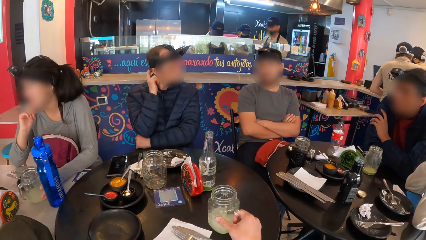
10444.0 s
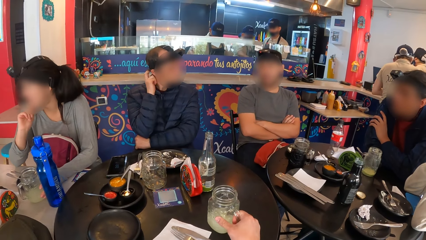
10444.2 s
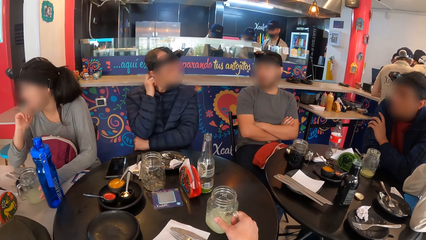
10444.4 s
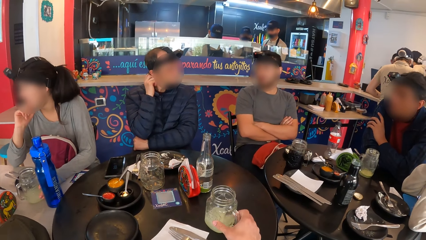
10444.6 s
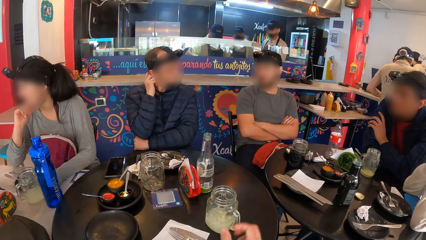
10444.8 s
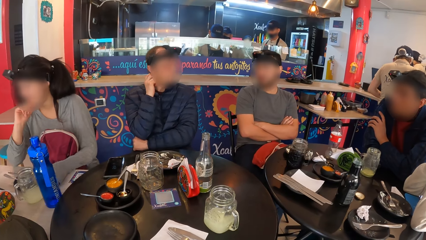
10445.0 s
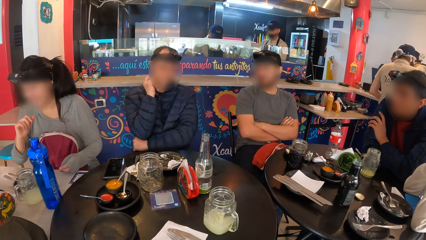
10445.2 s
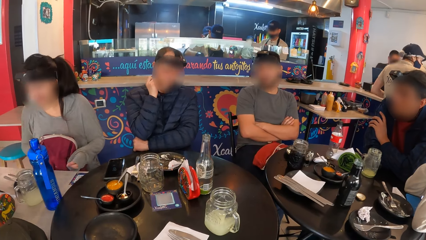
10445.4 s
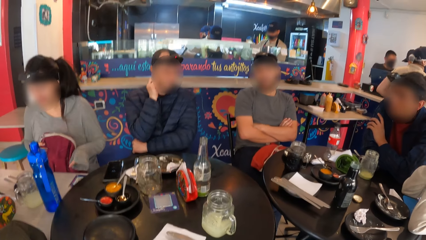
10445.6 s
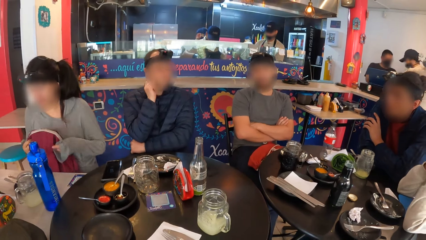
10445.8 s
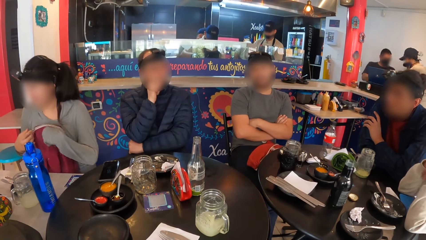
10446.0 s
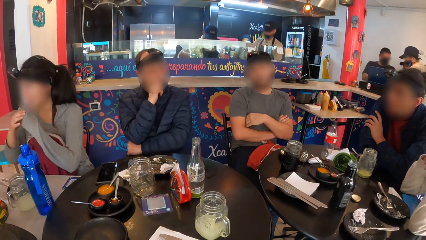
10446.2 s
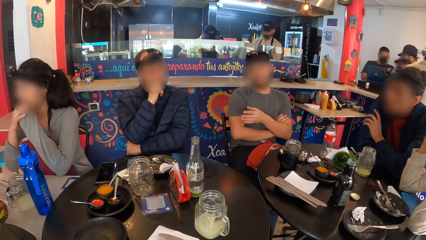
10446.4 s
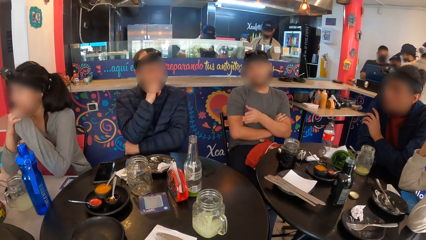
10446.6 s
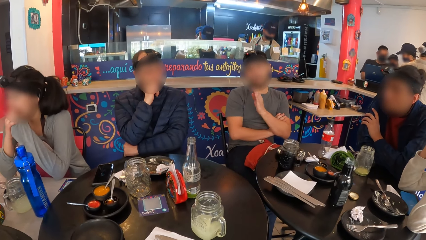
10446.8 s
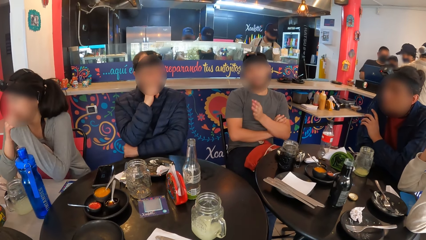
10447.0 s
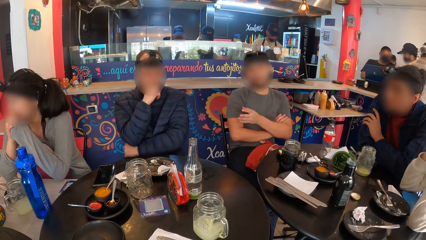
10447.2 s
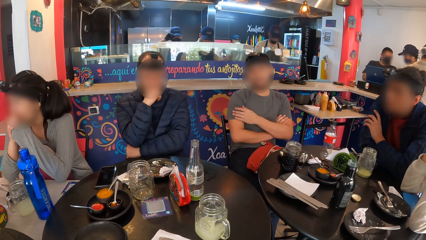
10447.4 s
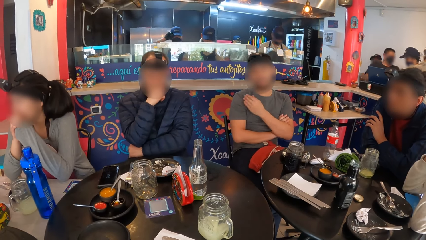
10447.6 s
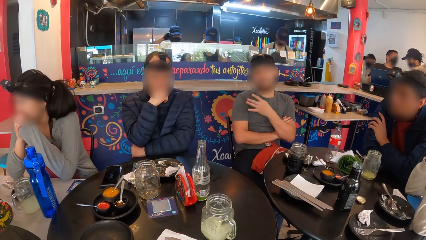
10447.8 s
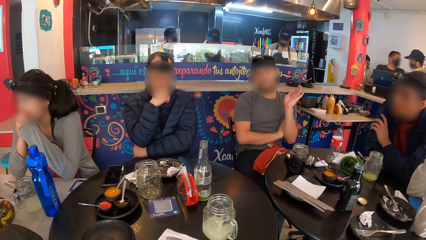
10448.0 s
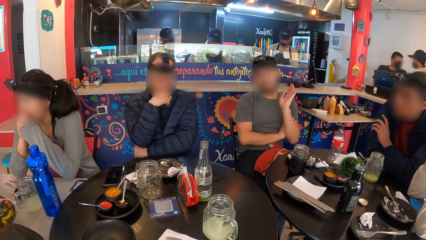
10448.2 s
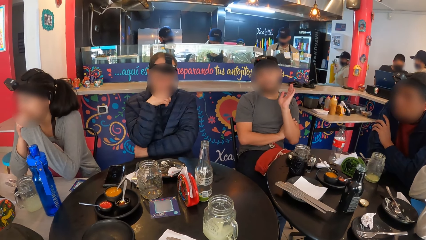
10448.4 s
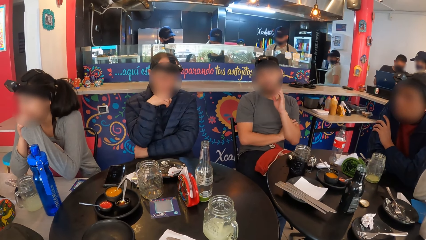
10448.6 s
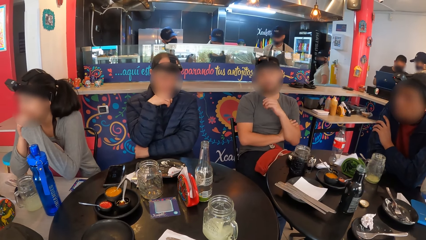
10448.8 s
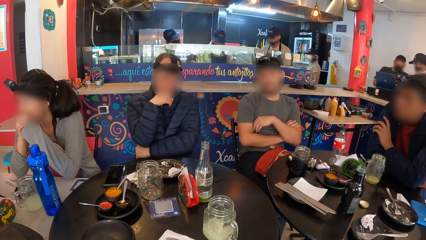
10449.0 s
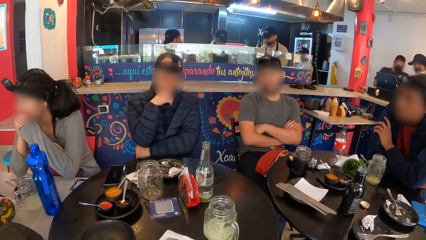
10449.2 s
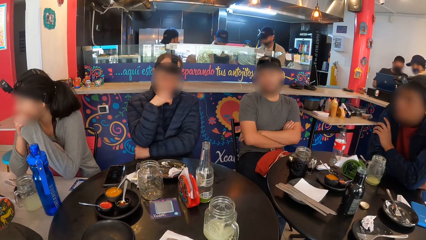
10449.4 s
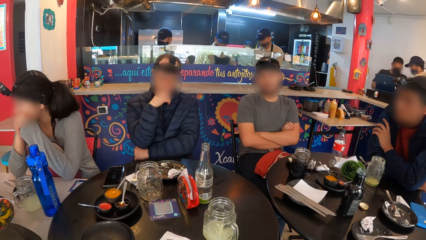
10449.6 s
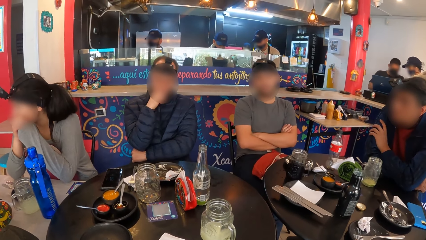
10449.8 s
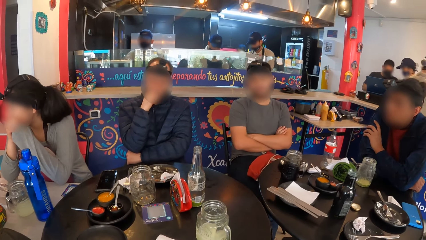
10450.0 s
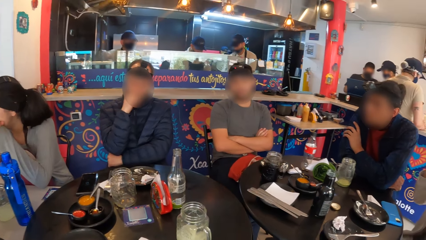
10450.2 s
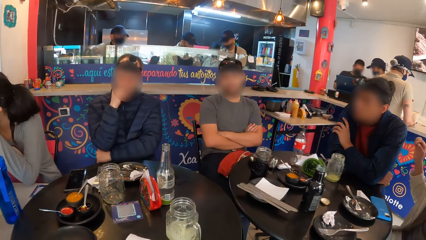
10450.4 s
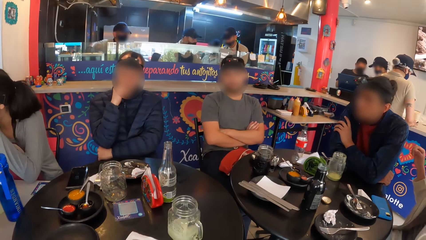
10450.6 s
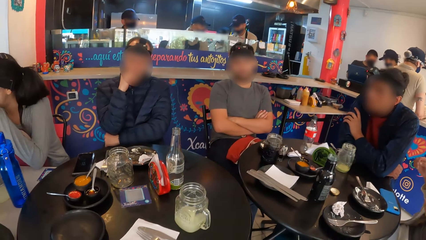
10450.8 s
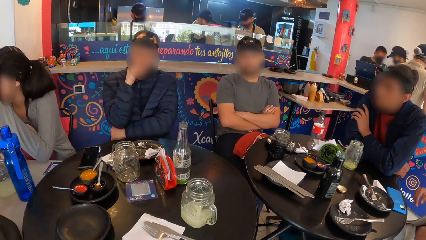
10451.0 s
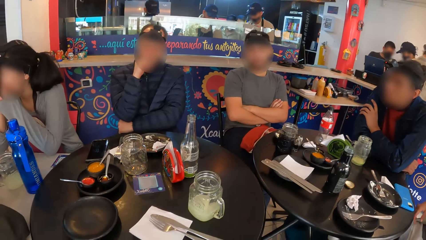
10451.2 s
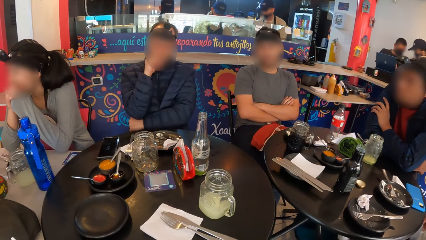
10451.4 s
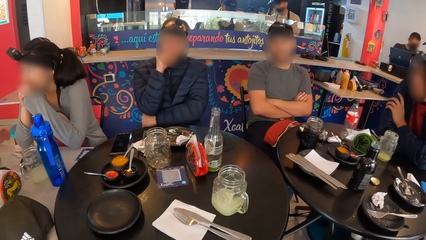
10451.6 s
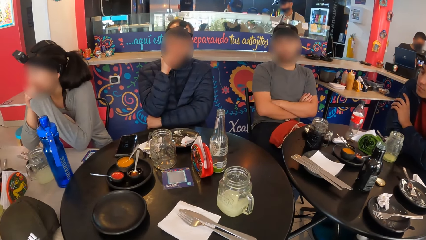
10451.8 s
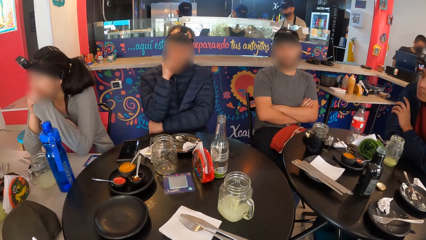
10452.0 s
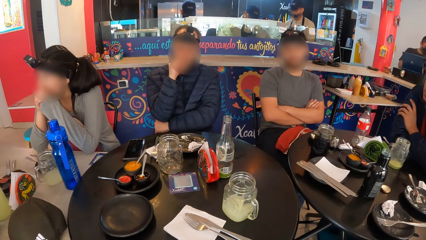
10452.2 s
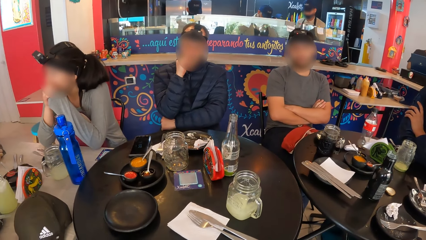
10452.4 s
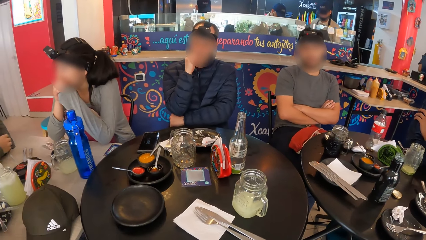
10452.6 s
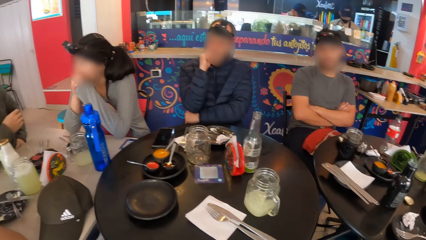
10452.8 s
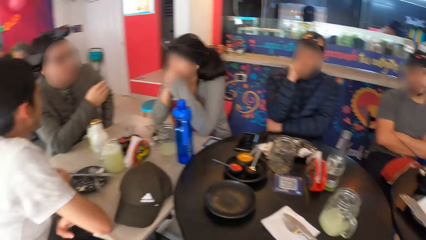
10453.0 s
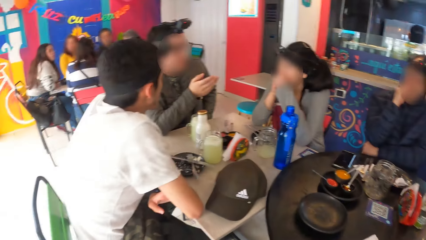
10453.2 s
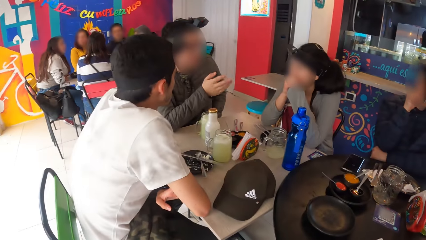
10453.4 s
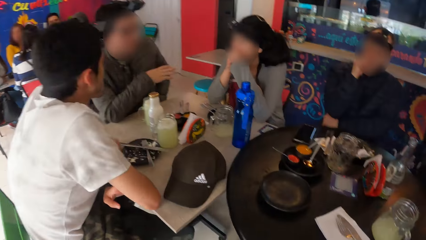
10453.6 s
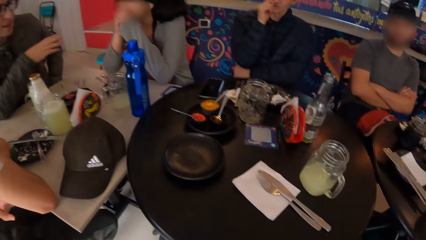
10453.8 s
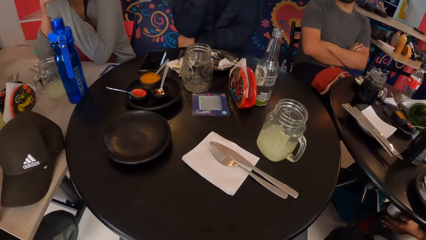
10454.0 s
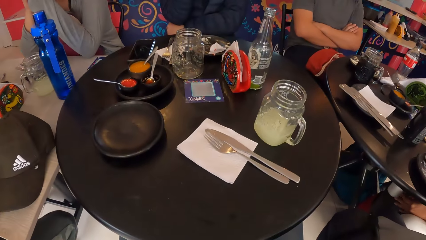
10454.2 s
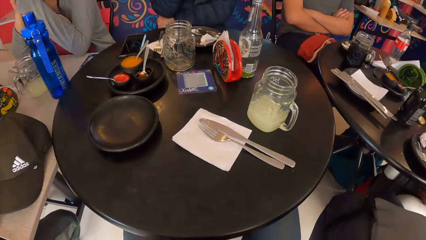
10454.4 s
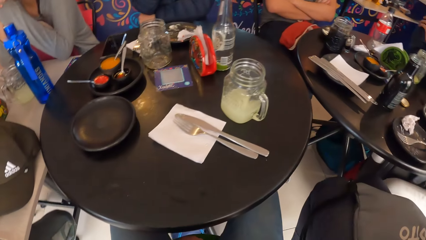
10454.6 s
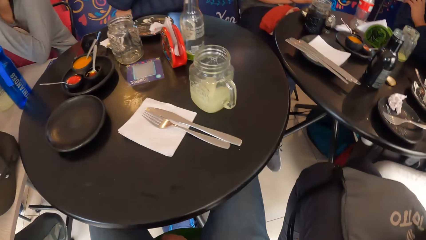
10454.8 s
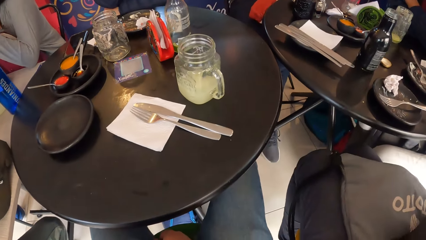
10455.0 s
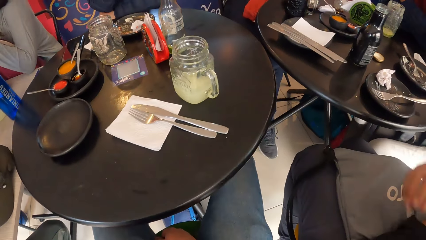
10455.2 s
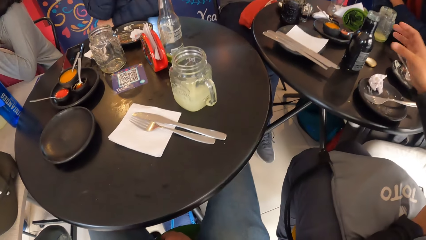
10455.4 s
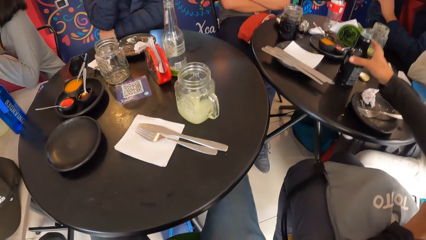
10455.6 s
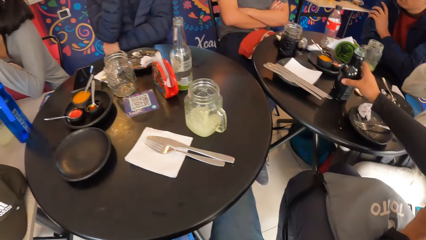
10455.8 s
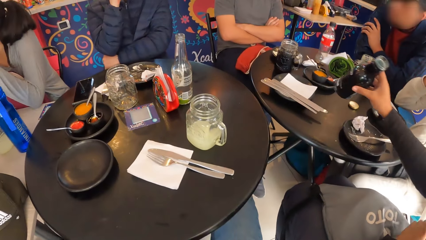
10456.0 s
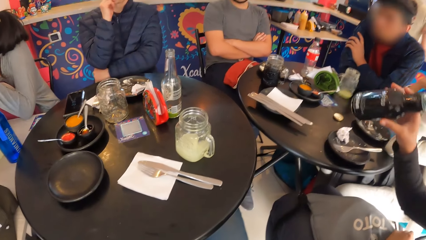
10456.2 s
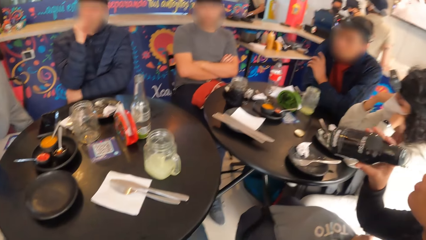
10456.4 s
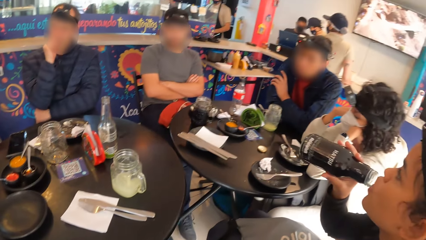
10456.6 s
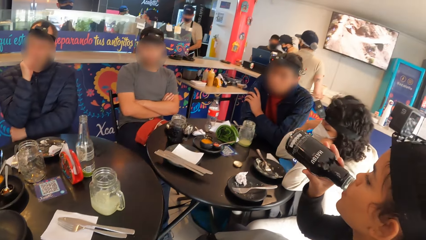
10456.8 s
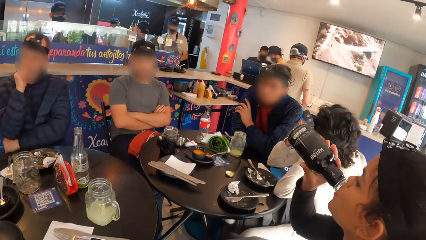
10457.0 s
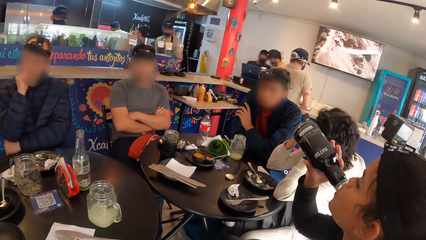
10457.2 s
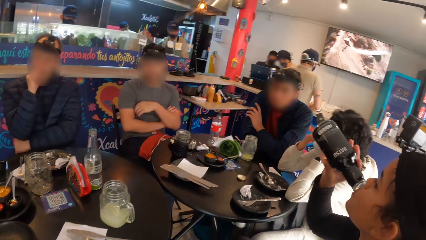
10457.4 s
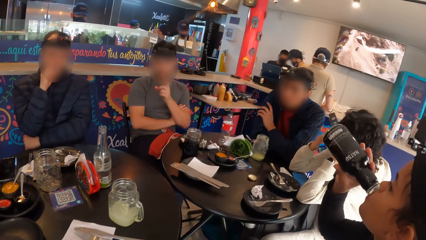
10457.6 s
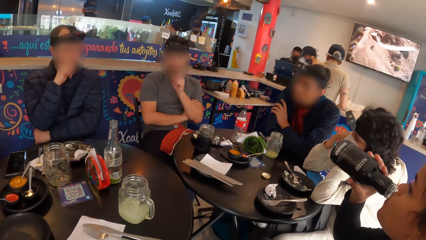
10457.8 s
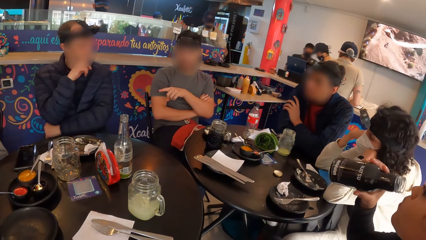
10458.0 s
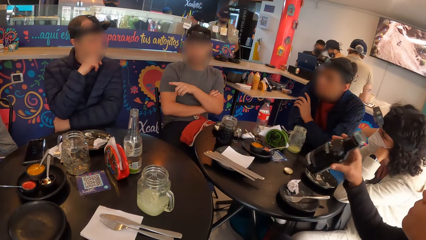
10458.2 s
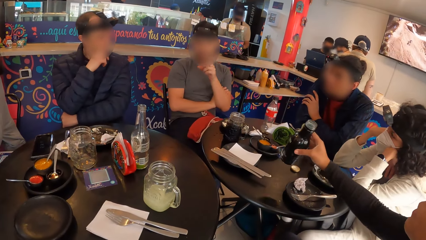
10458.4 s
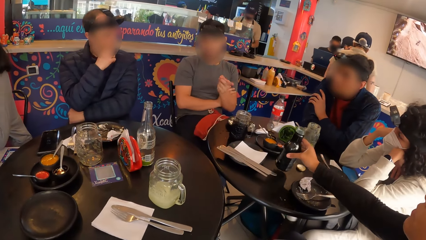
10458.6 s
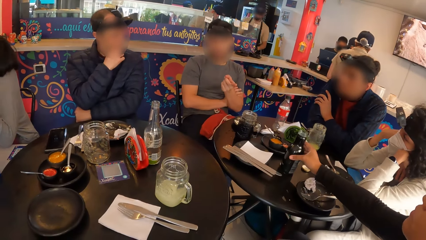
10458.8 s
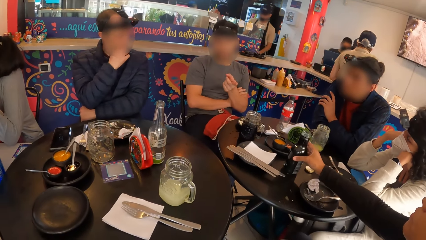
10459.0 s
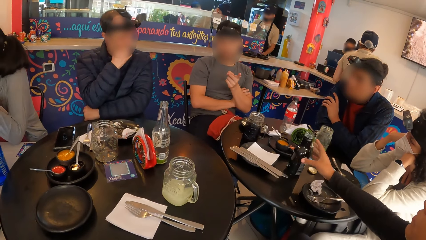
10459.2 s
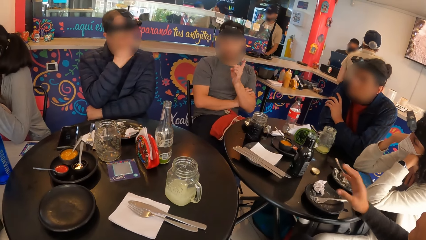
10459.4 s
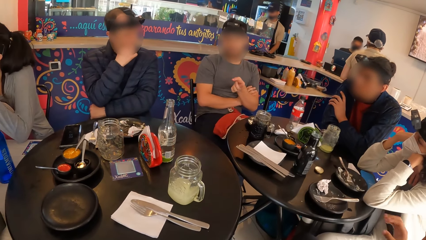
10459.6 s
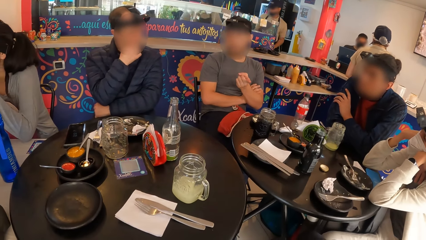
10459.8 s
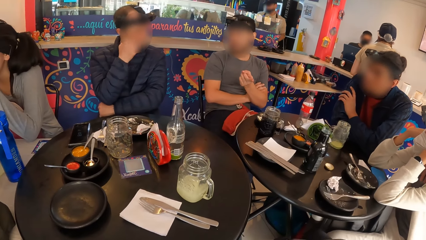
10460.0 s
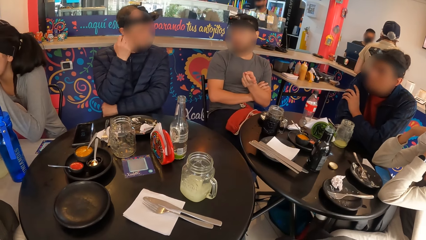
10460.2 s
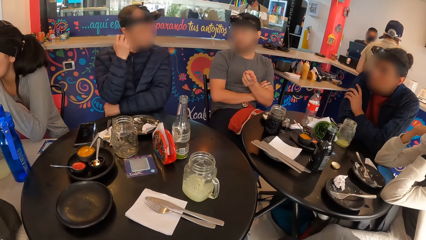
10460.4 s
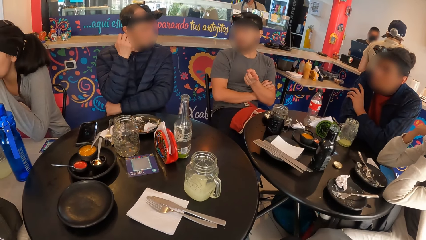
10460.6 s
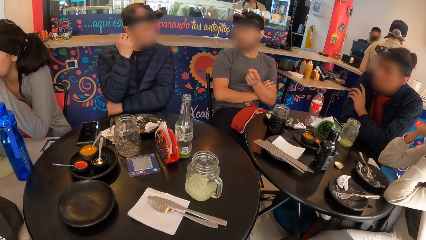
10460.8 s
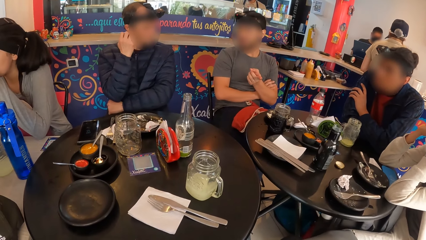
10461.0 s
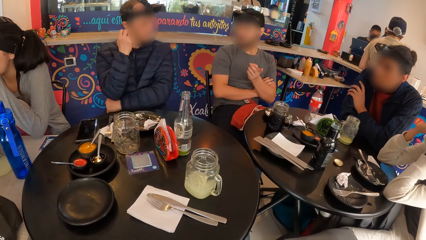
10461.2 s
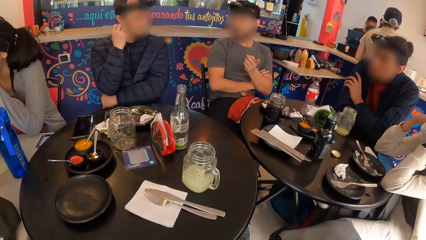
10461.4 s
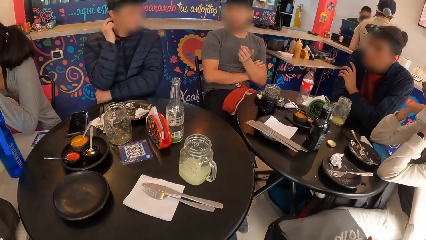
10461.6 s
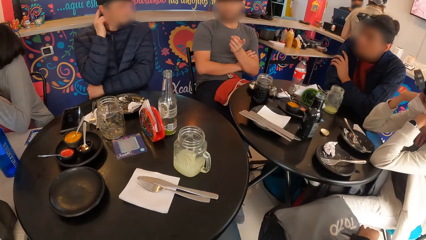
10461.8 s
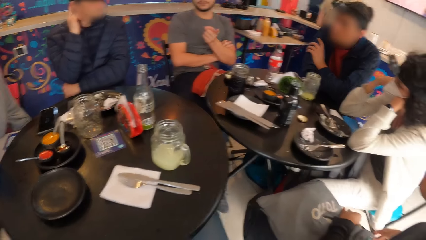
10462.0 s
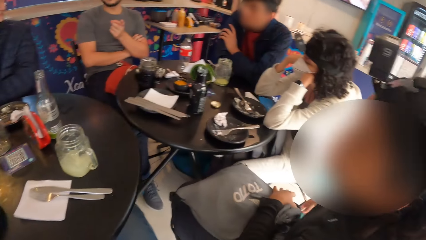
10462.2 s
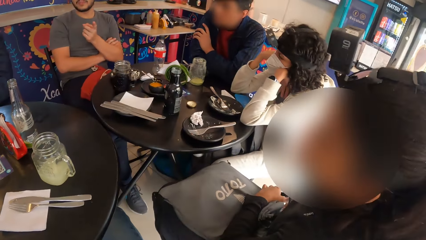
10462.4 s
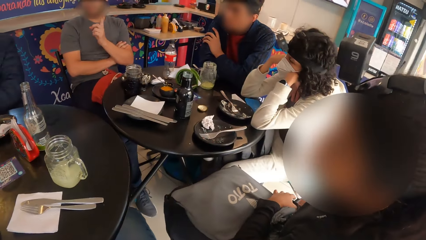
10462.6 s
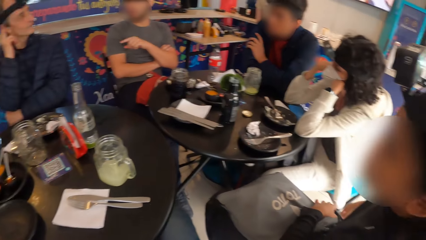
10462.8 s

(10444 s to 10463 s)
A man interacts with another man. A man converses. The camera wearer looks around. Another man picks up the bottle from the table with his right hand. The man drinks from the bottle in his right hand. The man drops the bottle on the table with his right hand. The man moves his hand.
